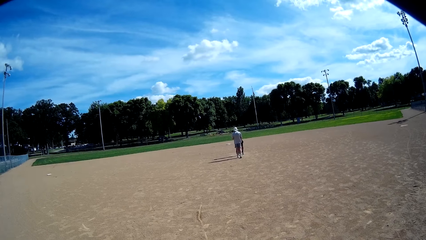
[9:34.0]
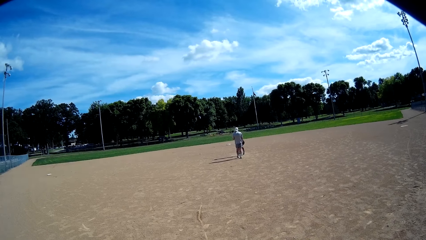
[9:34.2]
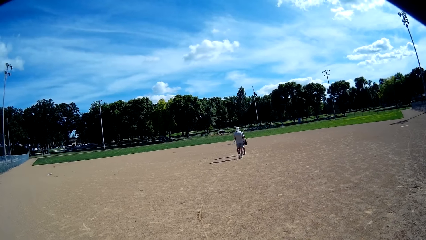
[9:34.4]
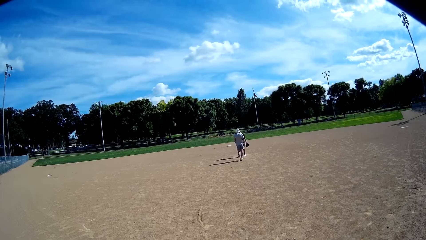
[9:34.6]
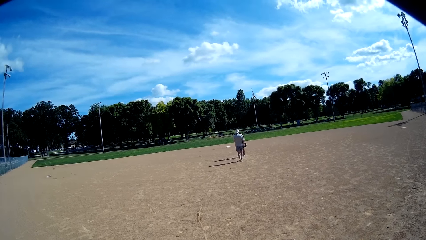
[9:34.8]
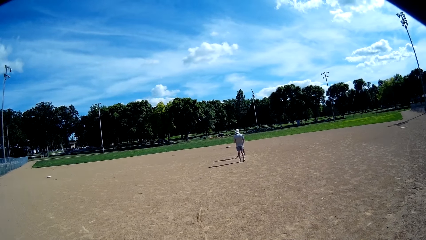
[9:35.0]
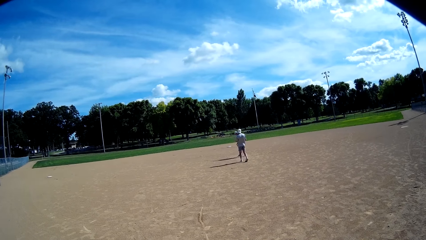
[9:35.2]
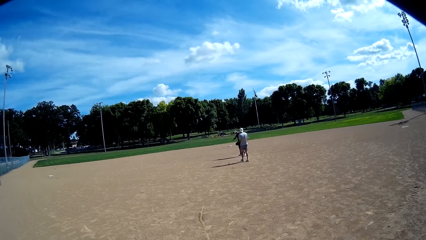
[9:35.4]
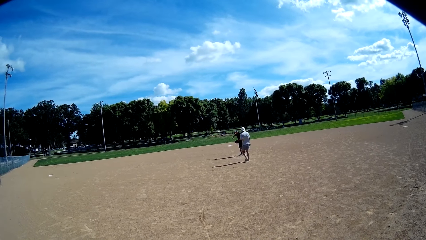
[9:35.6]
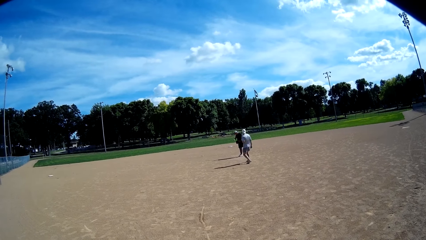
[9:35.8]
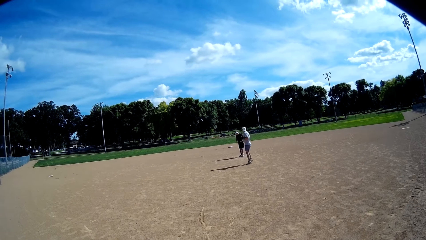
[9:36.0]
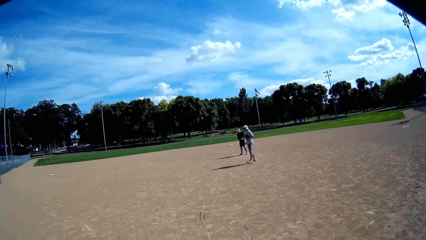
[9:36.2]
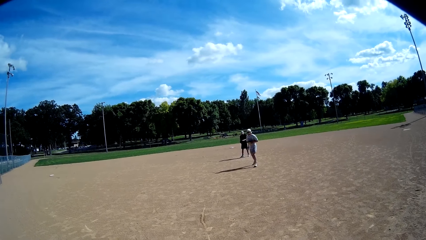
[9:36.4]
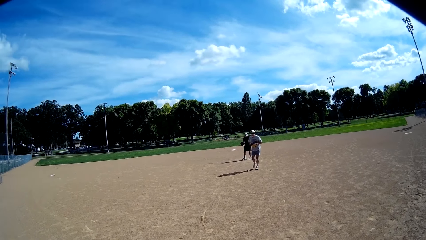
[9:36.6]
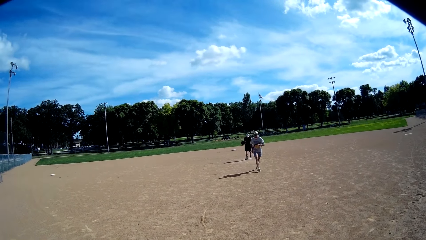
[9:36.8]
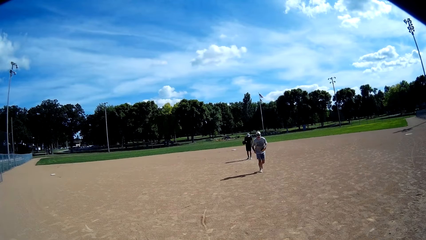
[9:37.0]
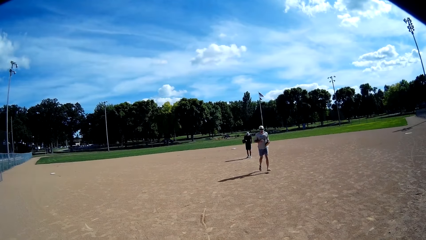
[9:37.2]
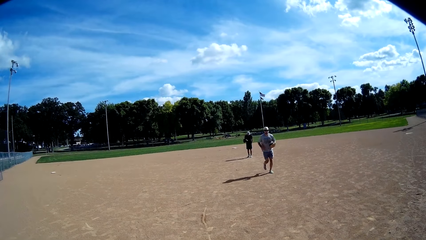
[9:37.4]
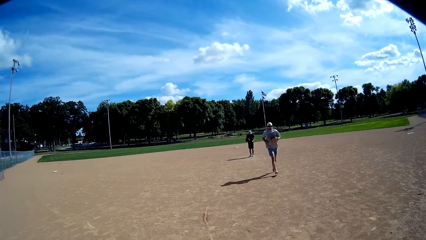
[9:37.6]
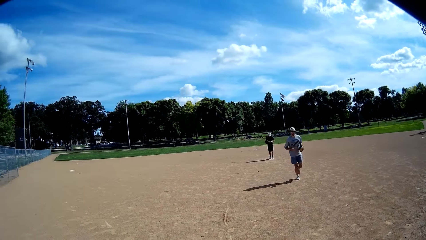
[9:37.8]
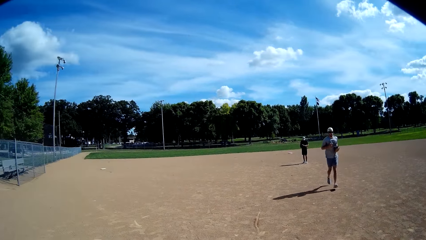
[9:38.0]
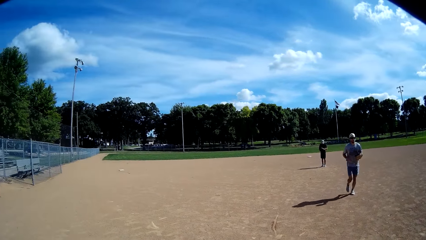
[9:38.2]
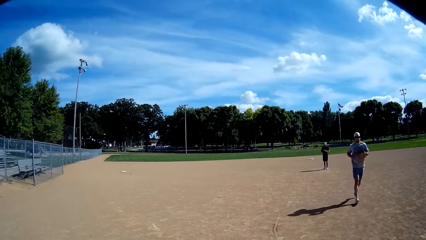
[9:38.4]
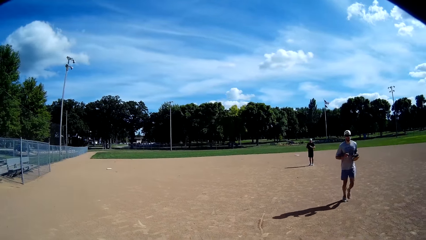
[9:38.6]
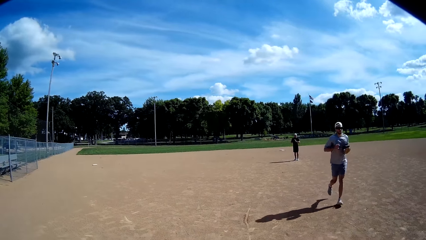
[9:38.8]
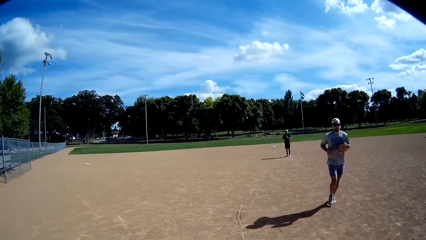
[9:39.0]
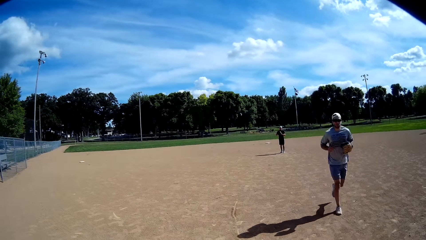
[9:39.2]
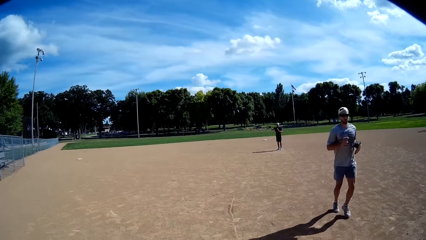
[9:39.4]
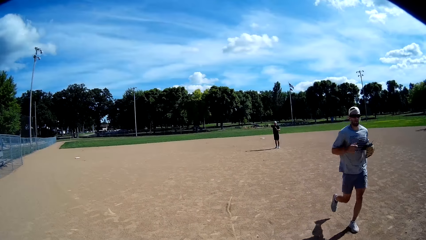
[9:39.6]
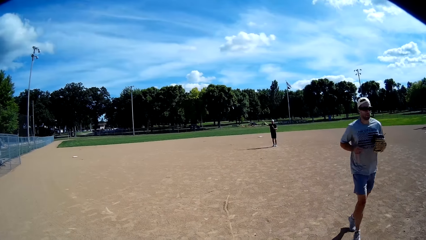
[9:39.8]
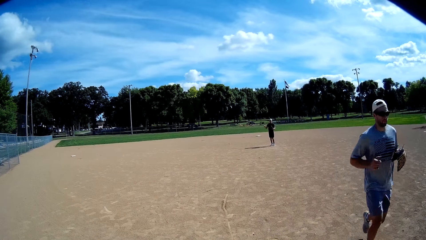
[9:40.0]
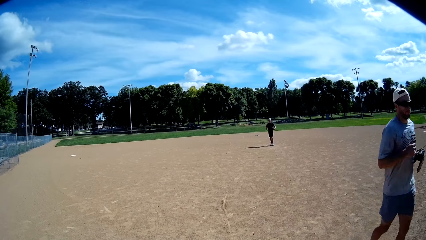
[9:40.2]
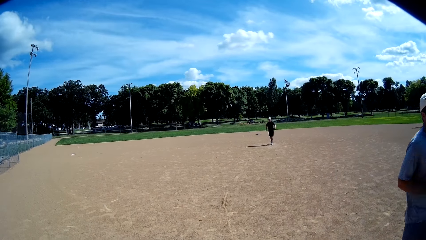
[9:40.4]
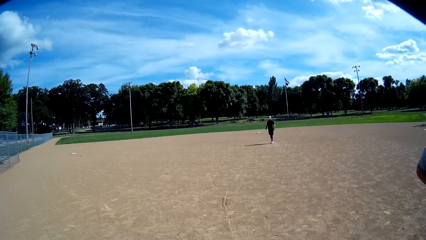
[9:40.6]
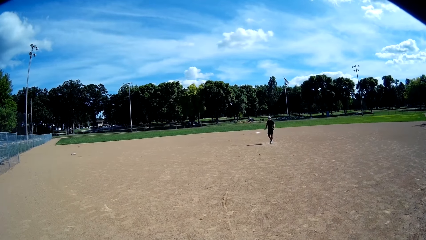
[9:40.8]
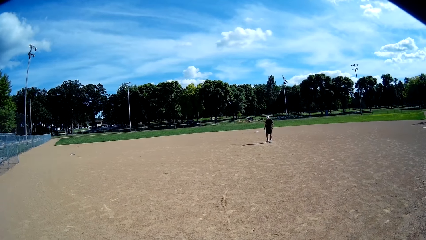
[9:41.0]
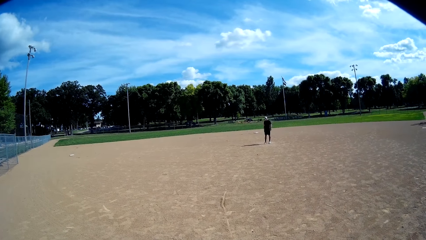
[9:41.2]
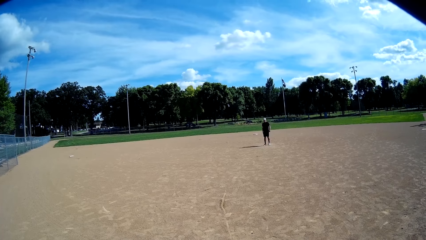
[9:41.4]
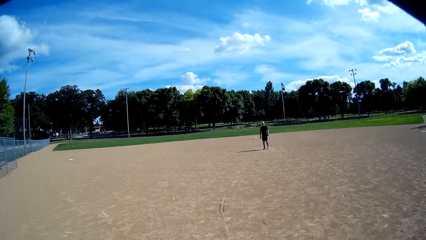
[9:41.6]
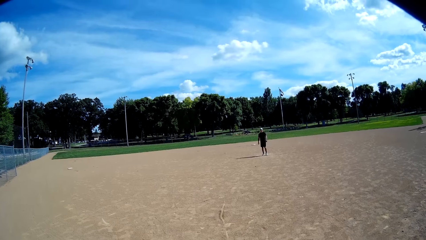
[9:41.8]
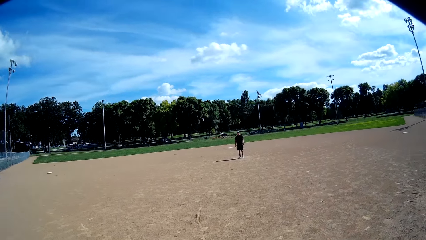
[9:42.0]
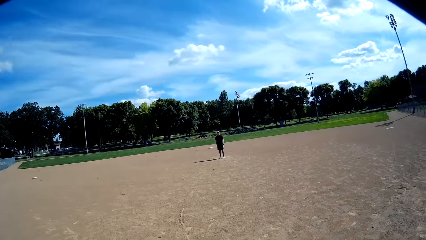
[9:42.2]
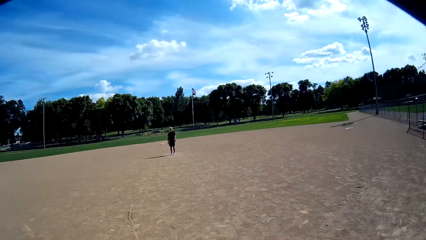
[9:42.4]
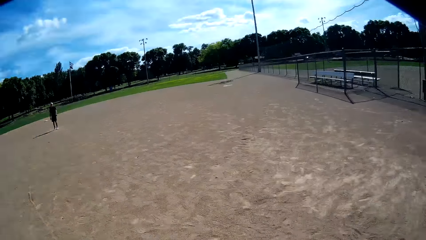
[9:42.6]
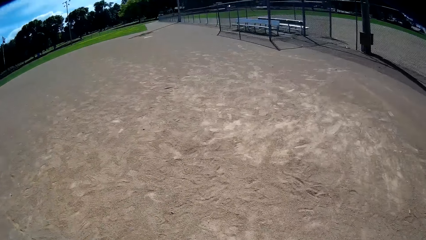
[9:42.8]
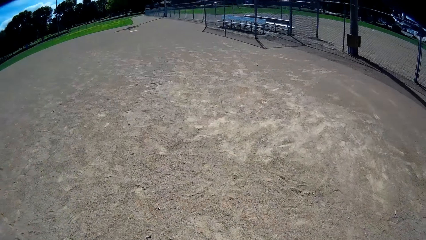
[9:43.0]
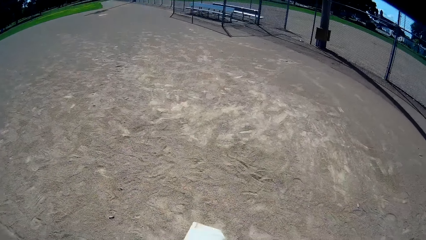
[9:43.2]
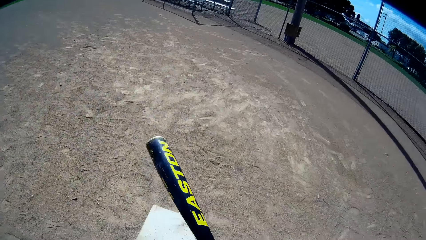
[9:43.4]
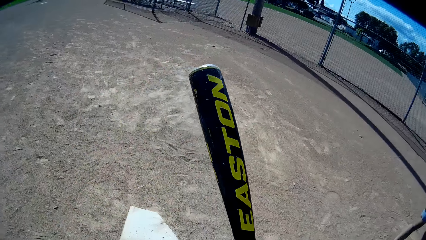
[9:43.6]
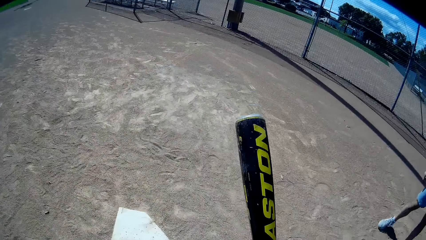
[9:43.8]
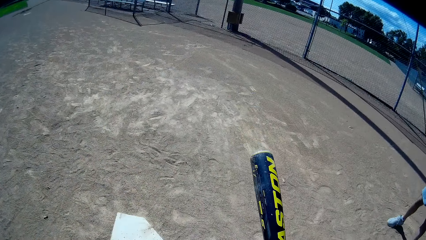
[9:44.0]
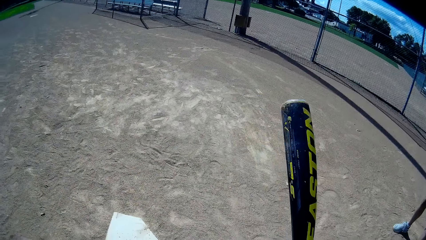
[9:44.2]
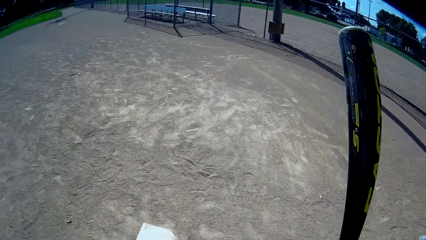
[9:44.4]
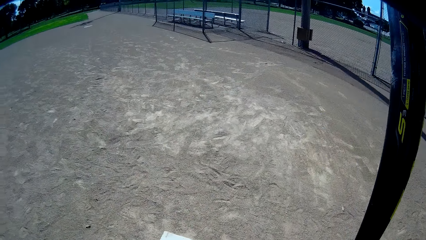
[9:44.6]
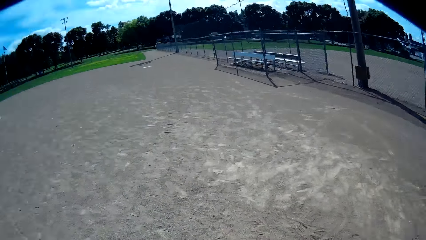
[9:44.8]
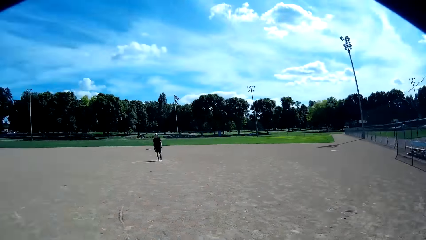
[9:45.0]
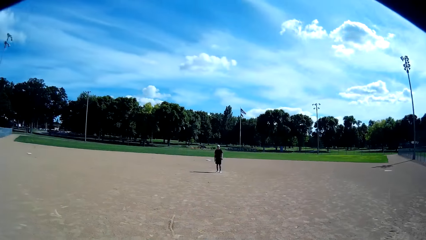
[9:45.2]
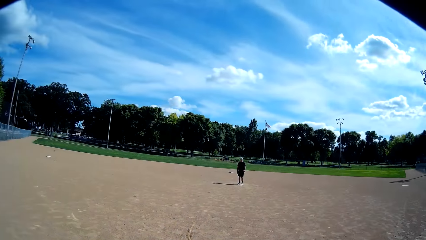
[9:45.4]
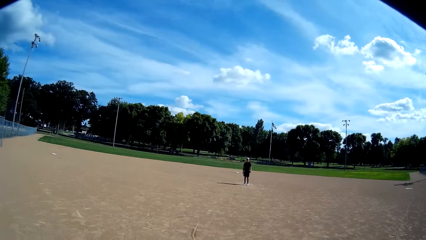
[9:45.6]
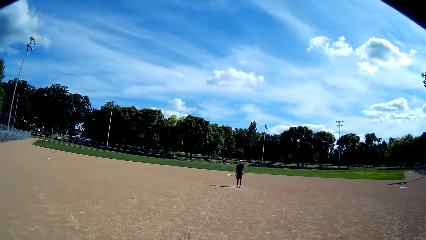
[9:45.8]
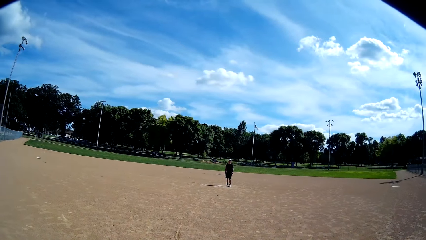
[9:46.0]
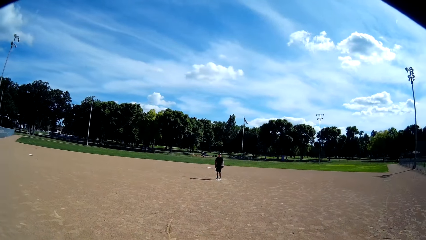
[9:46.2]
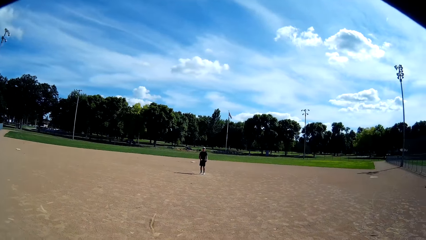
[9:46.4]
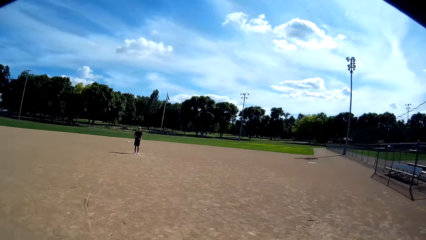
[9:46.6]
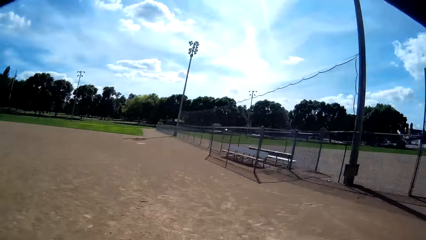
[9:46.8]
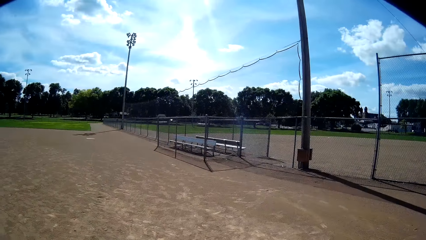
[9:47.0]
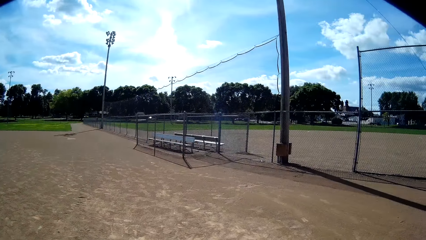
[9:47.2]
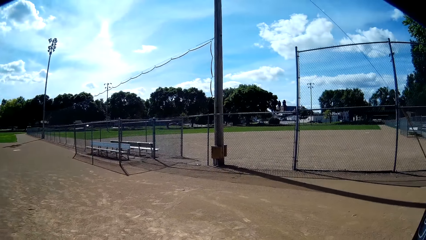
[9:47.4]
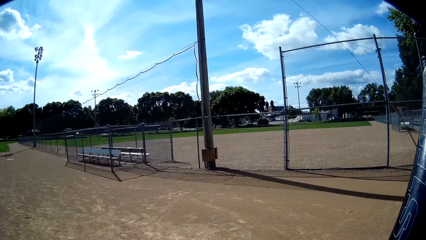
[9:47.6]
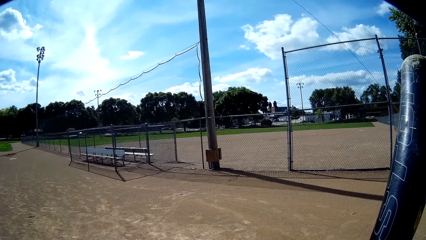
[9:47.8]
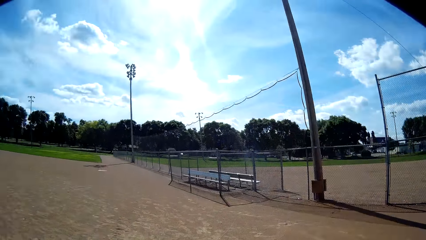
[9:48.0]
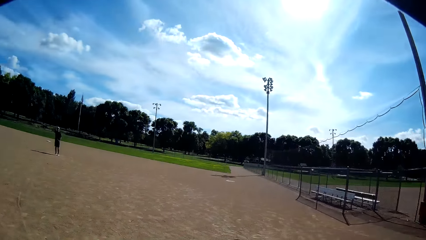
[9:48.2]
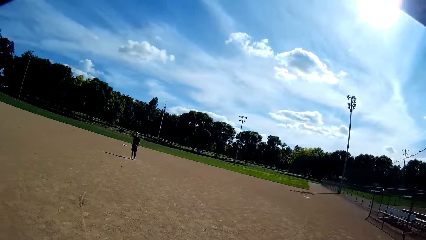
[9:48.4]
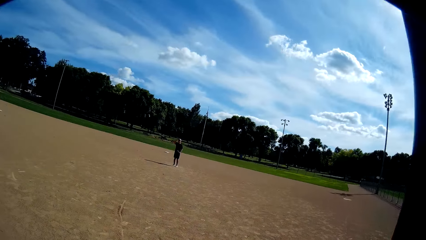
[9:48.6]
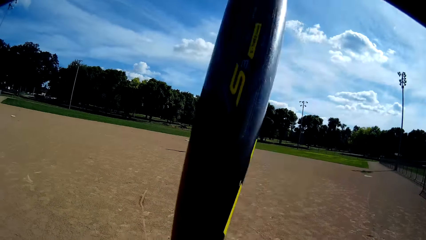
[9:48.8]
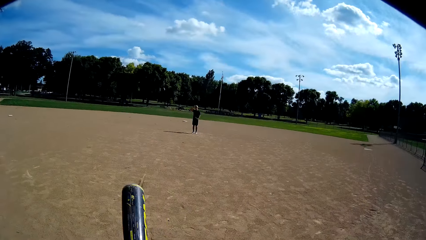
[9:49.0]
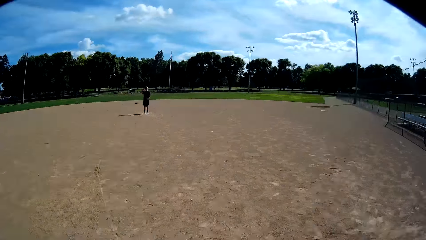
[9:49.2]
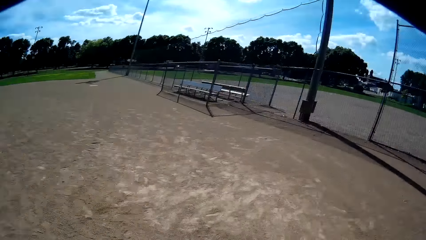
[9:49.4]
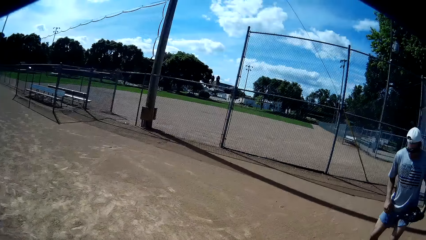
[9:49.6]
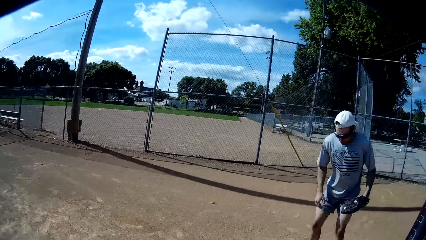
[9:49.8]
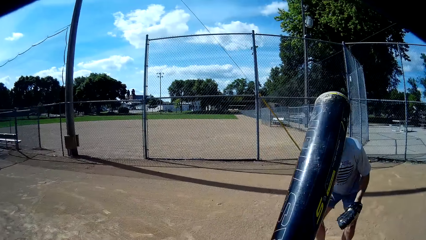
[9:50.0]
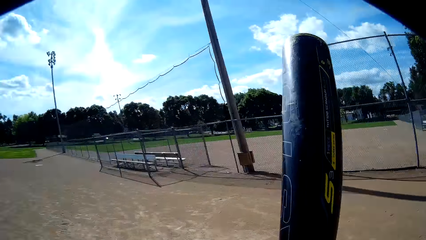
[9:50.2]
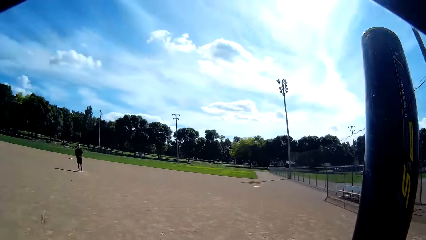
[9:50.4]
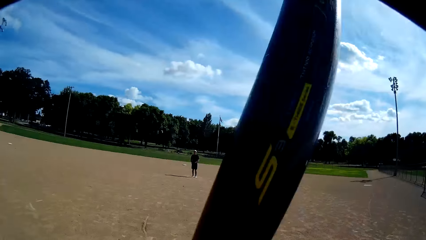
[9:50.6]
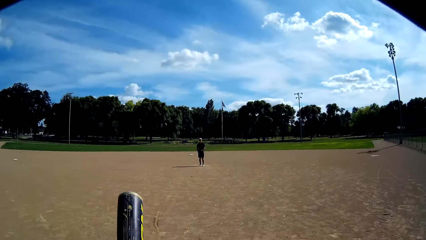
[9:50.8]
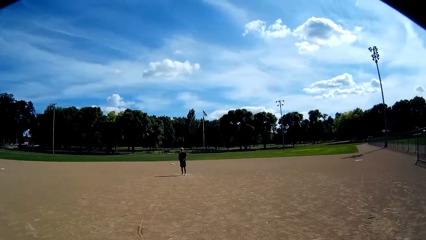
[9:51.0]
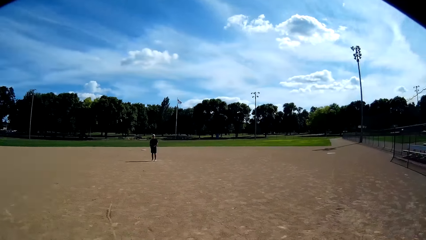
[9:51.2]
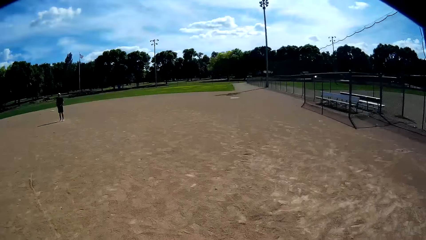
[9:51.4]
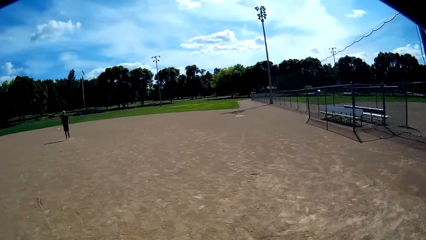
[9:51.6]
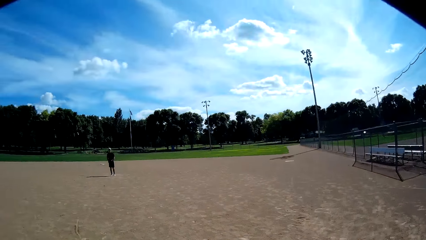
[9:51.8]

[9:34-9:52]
A man runs toward the camera wearer. The camera wearer talks to the man and another man. The other man talks to the camera wearer. The first man moves on the field. The camera wearer looks around the field. He holds a baseball bat. He looks at the other man. He looks at the wire fence. He holds the baseball bat. He looks at the first man. He swings the baseball bat in his hand. He talks at the first man.
